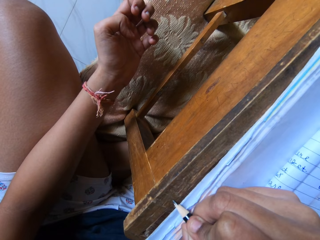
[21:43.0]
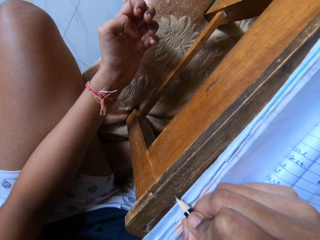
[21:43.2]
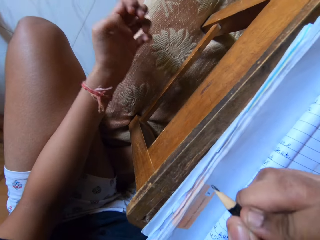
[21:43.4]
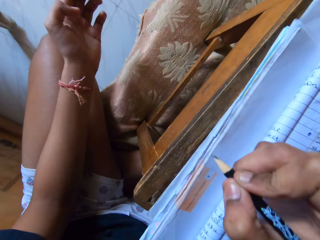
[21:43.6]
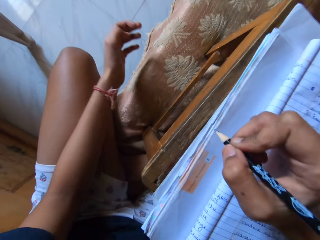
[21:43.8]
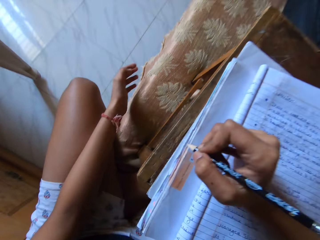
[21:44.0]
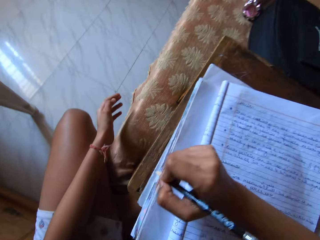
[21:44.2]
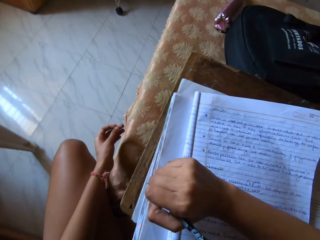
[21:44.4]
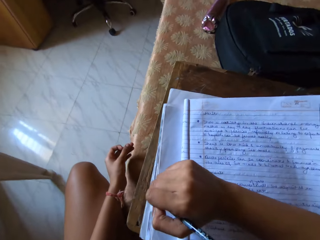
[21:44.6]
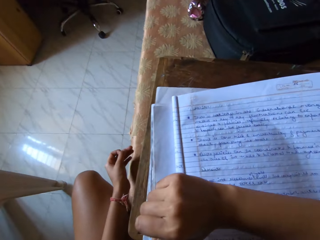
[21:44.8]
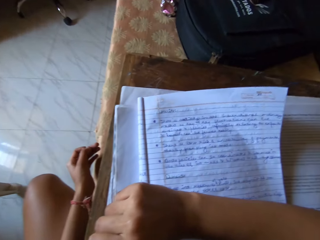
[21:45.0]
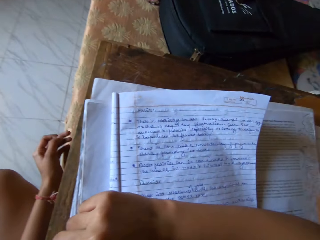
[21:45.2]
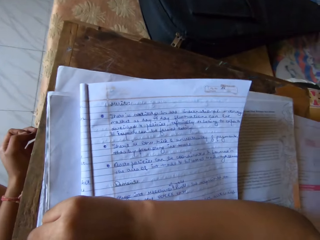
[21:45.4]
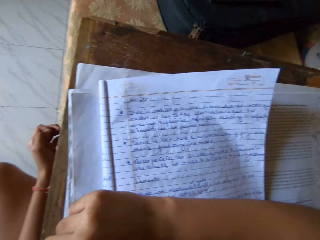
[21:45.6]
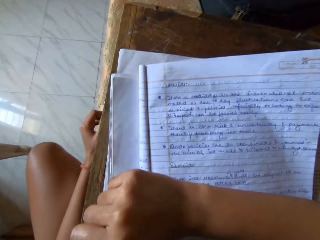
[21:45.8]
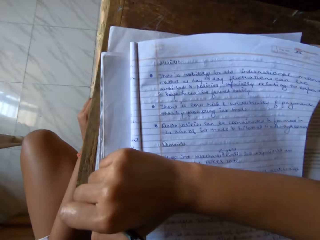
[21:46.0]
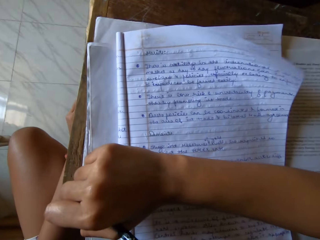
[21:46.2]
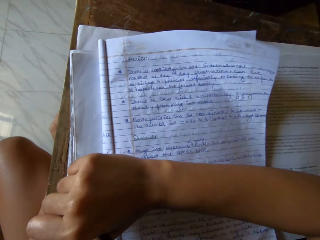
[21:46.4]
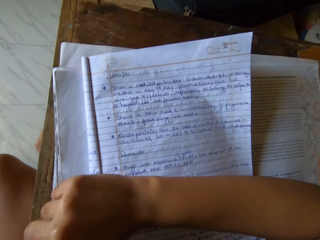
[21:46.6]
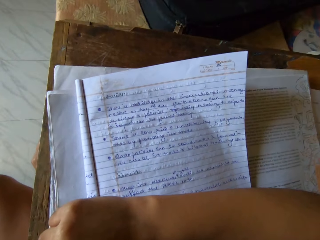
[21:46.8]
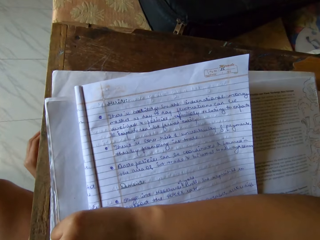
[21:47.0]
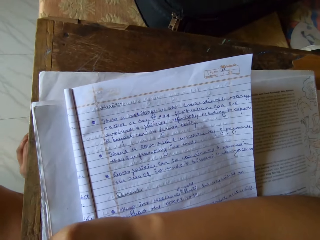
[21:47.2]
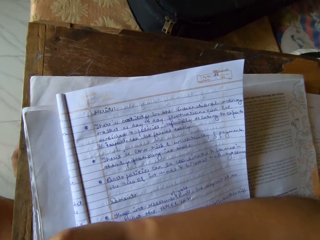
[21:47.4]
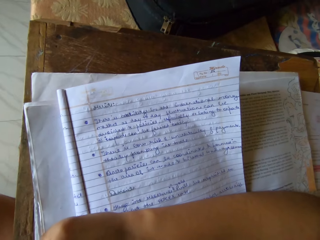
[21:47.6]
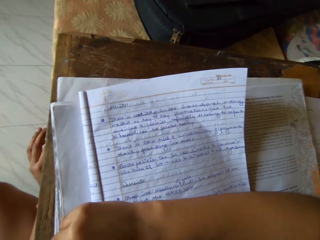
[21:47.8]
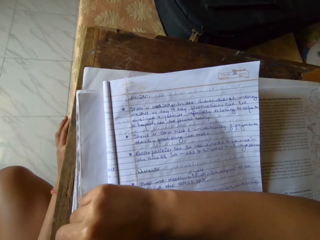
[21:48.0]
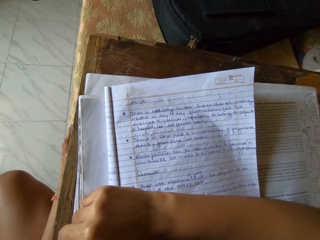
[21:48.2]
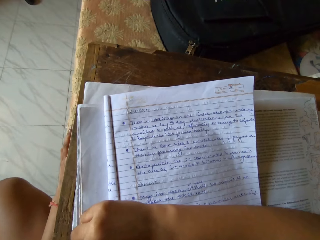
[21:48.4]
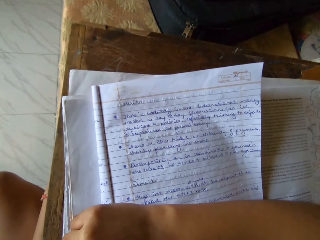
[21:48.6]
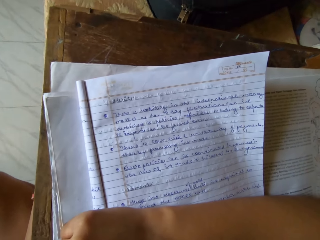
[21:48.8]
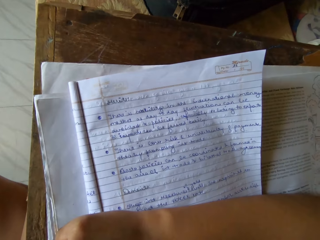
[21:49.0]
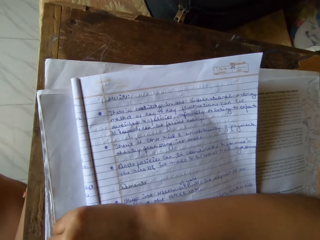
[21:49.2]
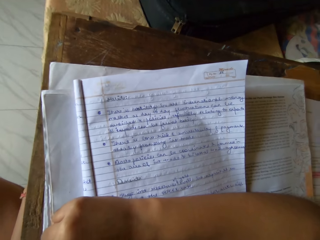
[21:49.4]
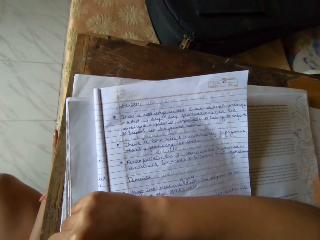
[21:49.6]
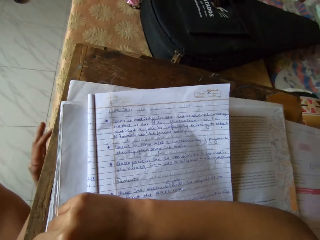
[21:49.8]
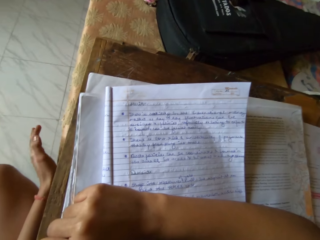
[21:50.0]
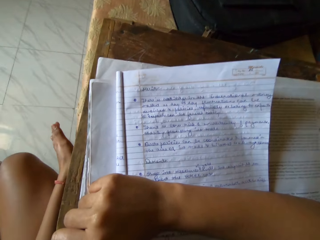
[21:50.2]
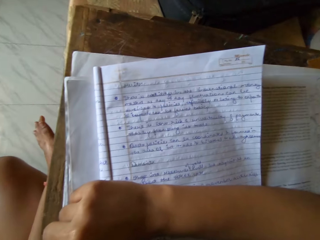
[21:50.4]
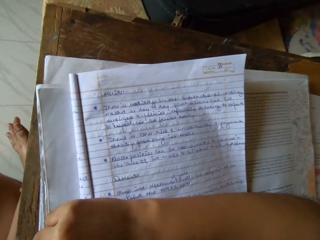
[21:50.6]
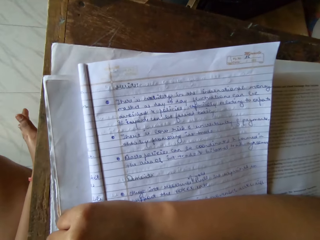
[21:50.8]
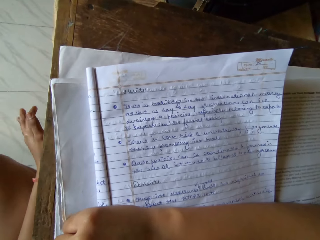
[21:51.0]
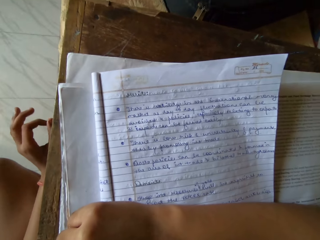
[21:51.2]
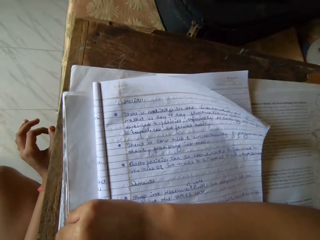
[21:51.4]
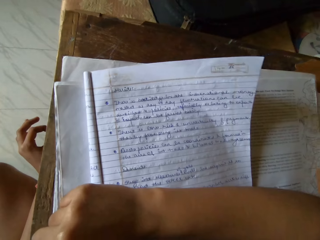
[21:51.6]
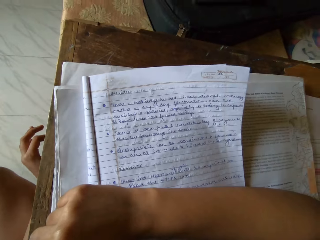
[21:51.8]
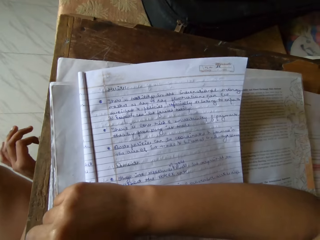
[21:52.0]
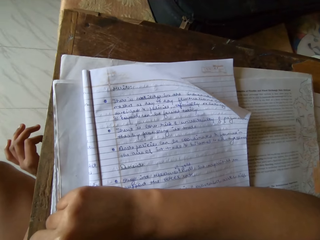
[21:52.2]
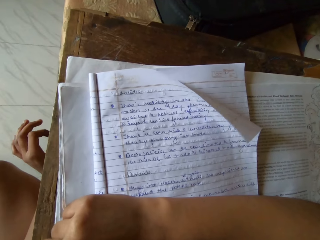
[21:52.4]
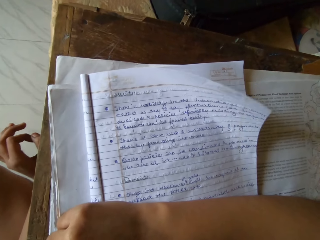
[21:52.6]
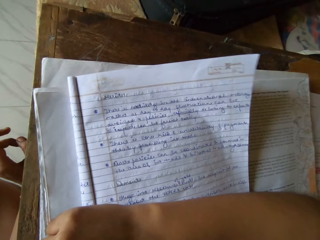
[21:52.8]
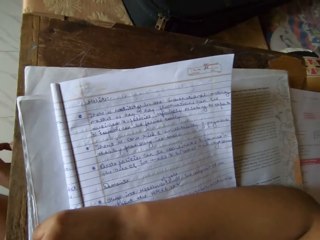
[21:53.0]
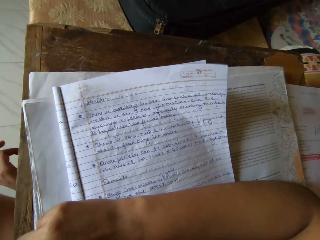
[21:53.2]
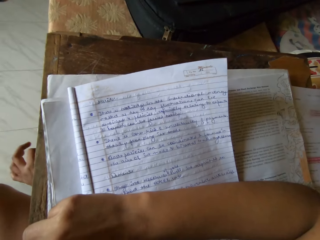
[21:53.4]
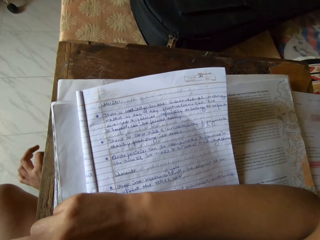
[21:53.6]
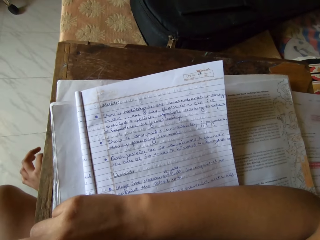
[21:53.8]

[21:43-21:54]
The camera wearer reads an exercise book. She moves her hand.

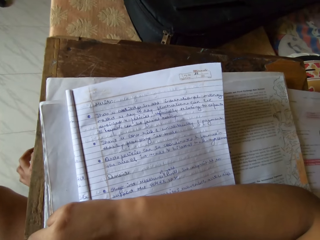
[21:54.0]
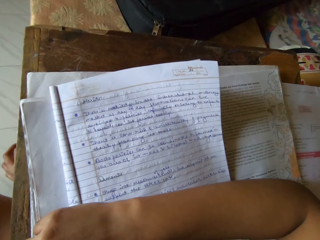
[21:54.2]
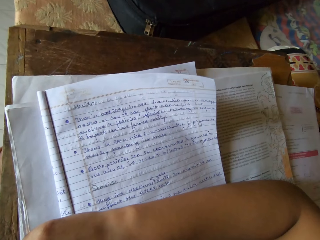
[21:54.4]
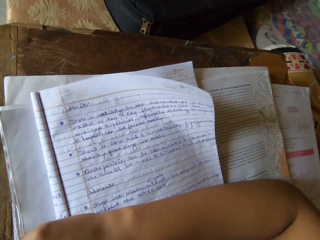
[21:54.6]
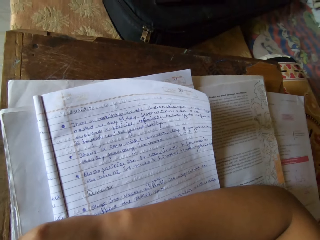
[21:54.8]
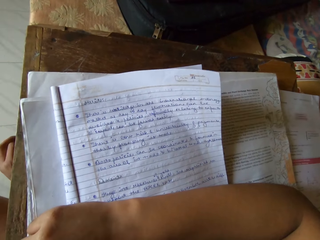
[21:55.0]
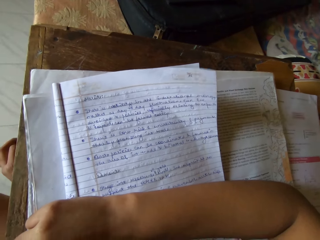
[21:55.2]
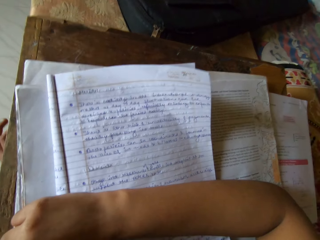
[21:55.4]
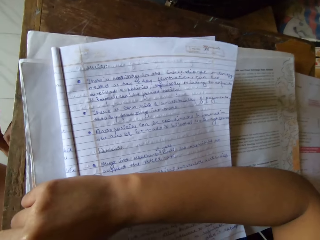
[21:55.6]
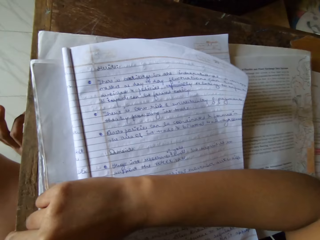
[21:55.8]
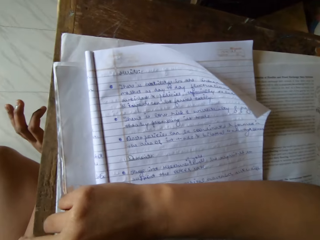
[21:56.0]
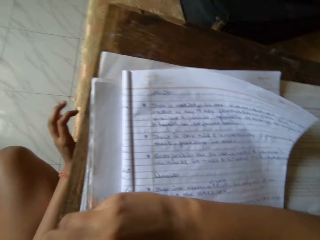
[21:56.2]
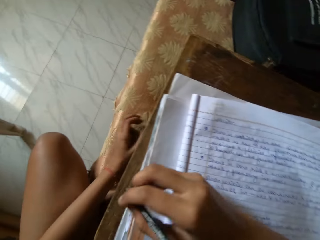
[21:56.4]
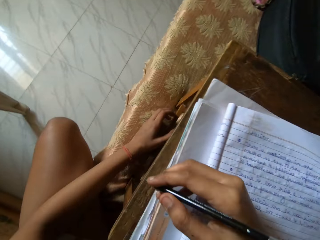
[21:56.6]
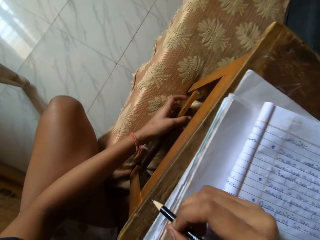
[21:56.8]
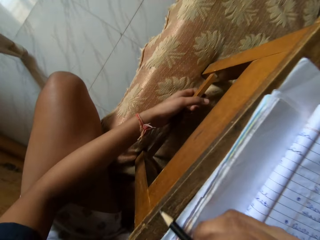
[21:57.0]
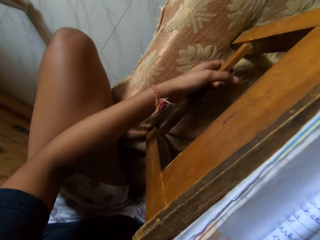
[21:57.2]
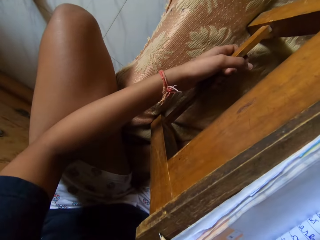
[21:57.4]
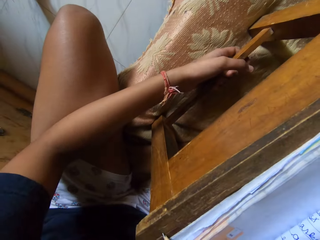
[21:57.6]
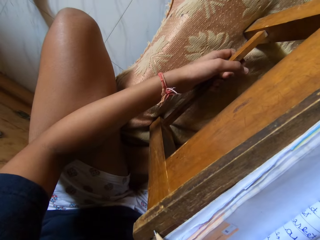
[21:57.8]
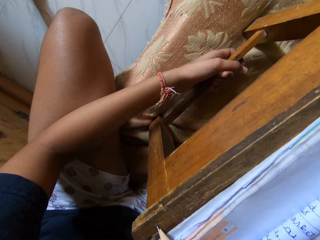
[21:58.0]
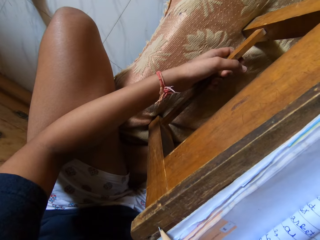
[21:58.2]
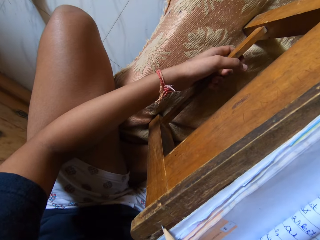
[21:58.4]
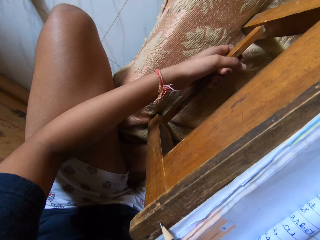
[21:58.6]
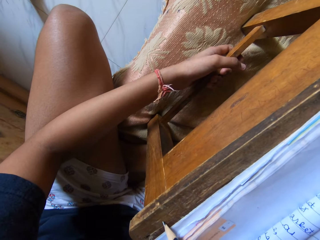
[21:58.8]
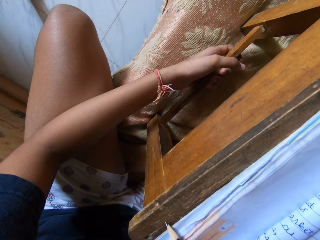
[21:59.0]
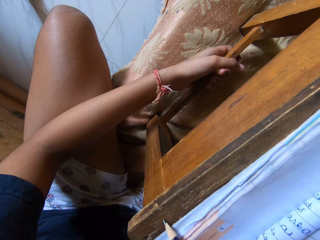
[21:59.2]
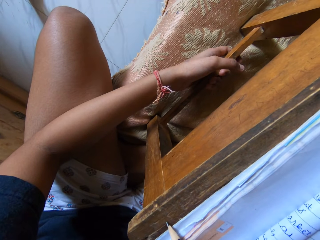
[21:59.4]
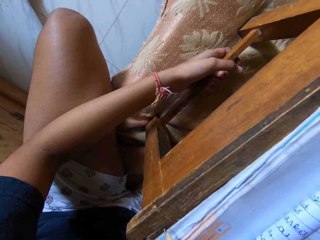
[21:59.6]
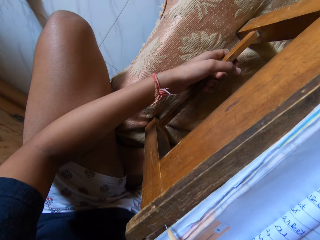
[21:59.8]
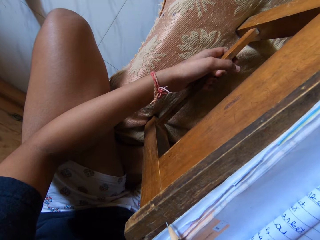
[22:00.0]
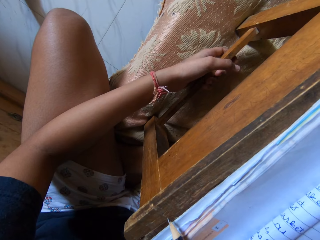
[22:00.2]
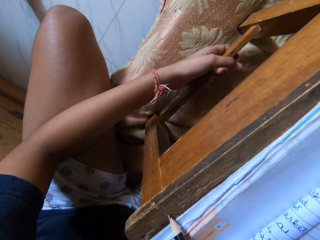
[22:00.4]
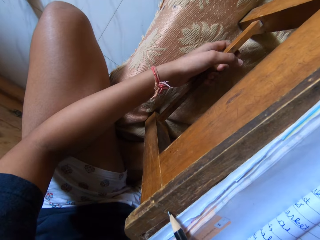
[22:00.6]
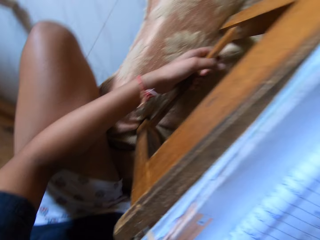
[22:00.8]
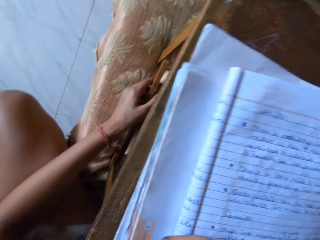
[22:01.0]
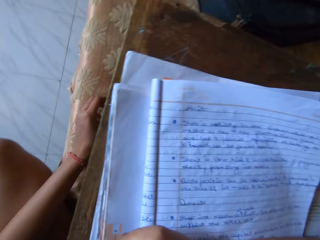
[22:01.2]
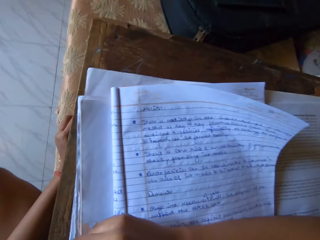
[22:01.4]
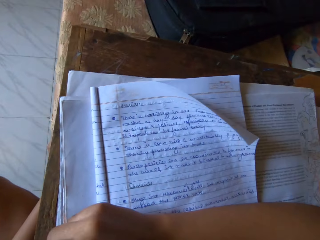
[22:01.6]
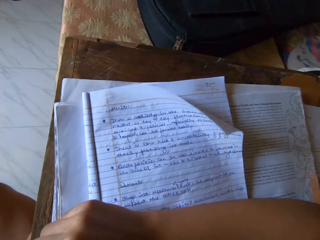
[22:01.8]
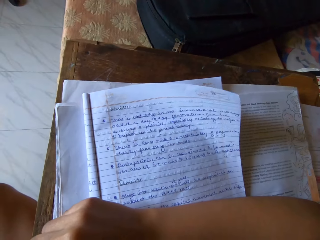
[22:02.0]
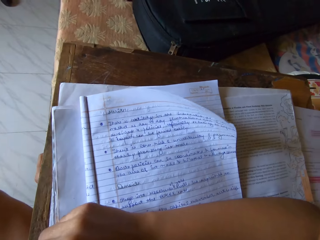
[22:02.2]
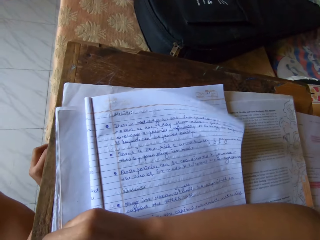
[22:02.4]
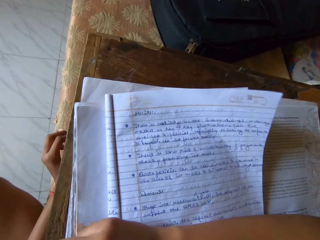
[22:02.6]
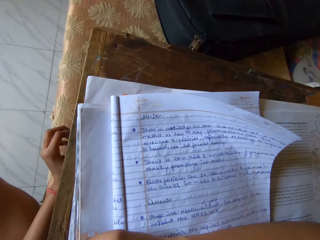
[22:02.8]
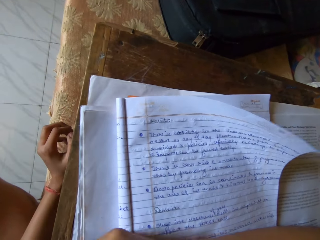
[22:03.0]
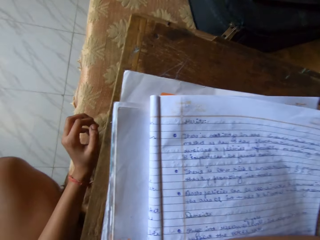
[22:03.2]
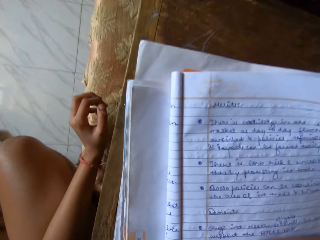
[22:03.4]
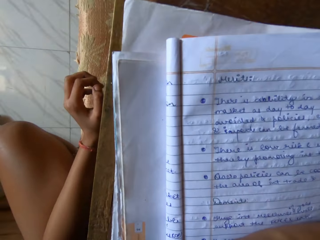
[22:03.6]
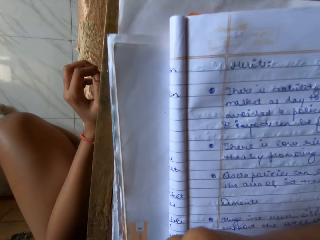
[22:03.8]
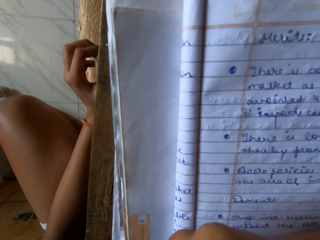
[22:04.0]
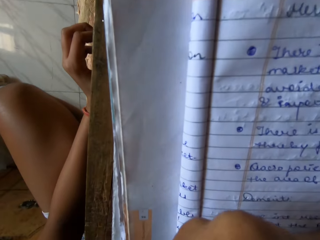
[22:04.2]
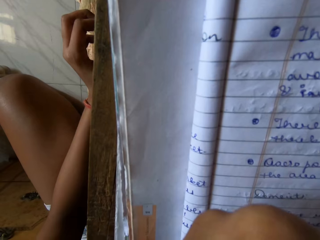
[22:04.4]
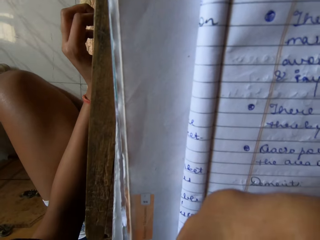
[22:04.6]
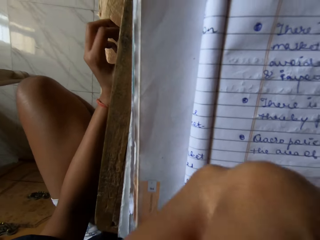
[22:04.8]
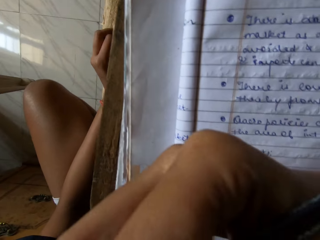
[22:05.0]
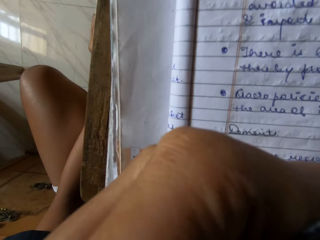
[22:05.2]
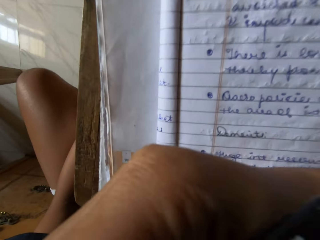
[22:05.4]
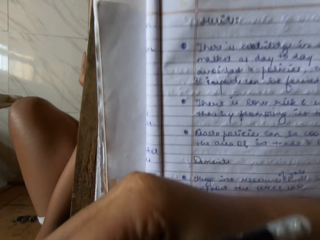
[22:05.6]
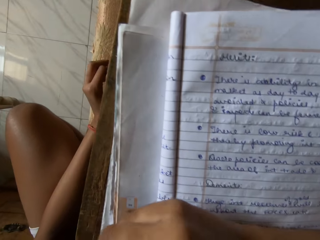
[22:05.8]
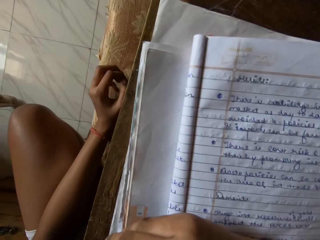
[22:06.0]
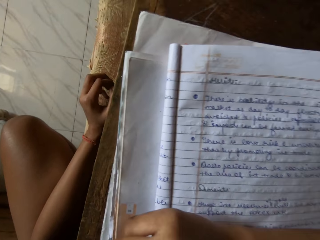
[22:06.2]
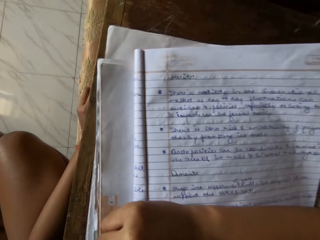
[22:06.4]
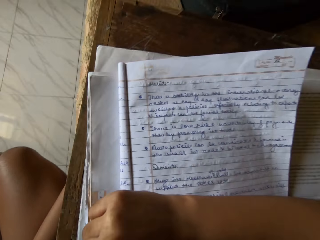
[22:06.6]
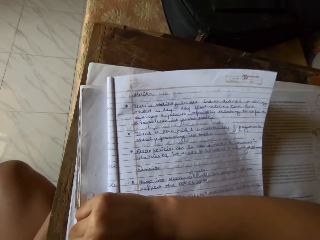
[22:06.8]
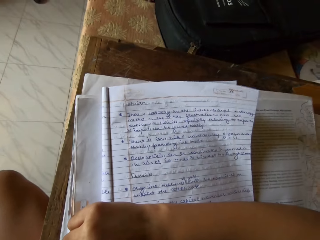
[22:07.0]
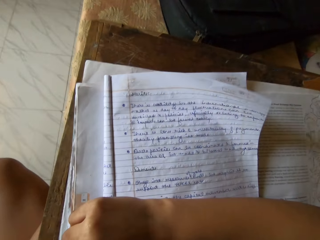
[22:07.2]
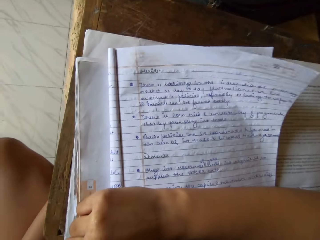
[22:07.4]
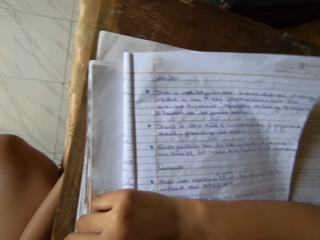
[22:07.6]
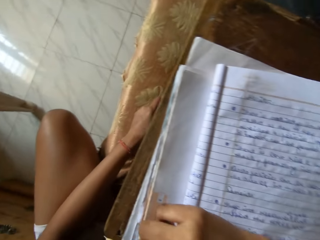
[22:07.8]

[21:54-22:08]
The camera wearer holds the study table foot with the left hand. They write on the table with a pencil.
